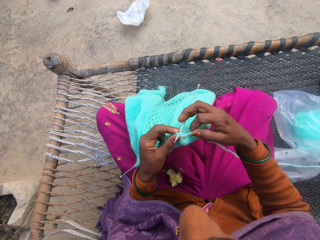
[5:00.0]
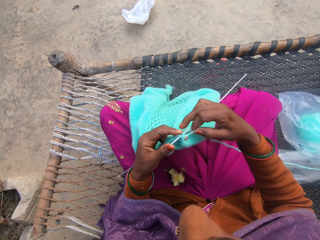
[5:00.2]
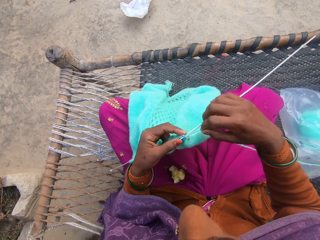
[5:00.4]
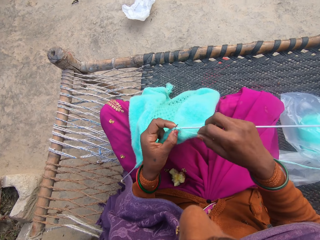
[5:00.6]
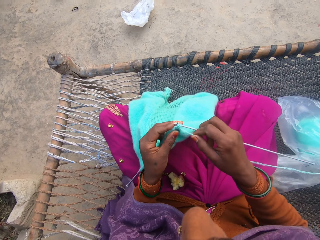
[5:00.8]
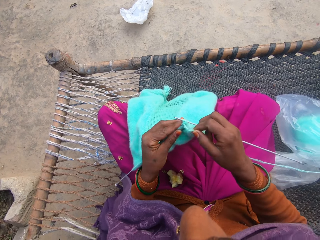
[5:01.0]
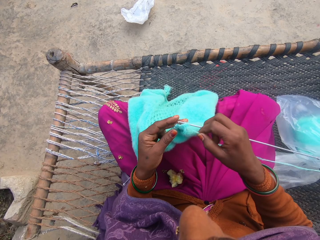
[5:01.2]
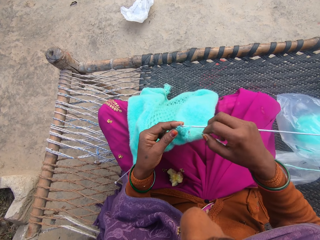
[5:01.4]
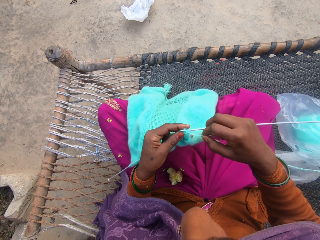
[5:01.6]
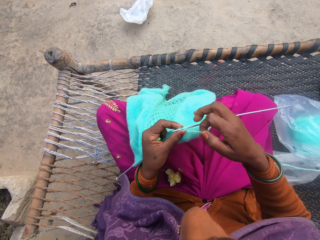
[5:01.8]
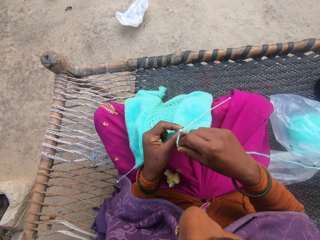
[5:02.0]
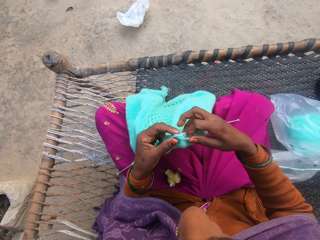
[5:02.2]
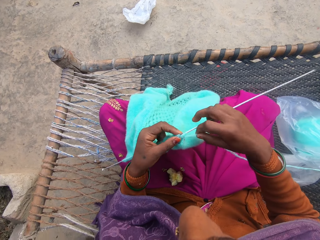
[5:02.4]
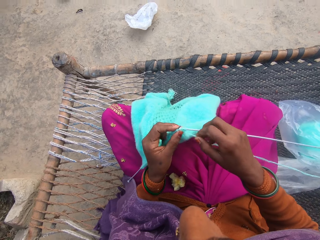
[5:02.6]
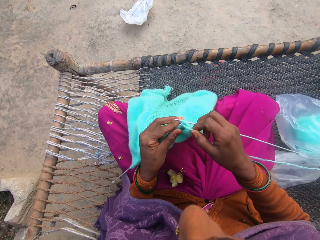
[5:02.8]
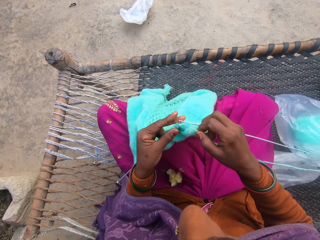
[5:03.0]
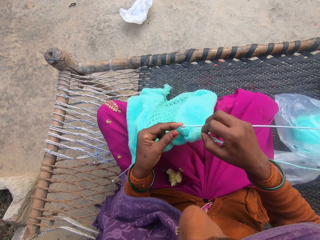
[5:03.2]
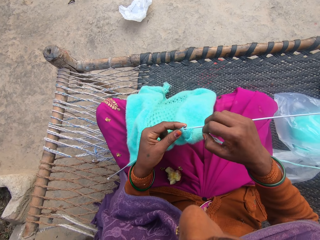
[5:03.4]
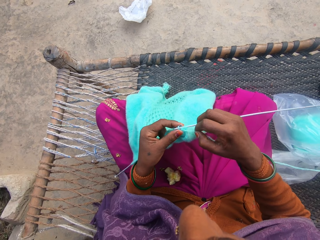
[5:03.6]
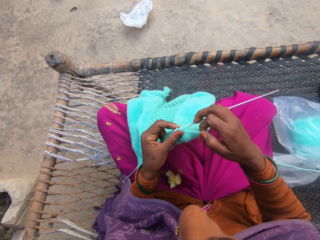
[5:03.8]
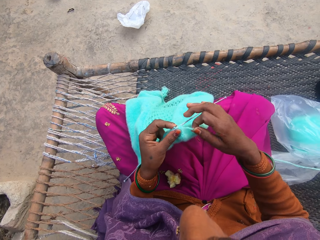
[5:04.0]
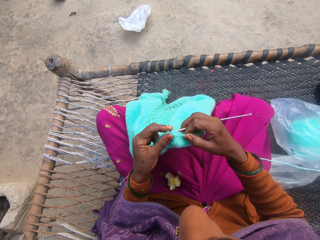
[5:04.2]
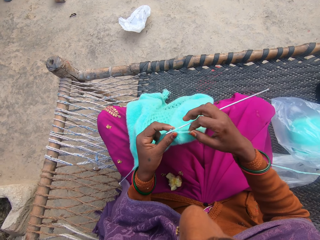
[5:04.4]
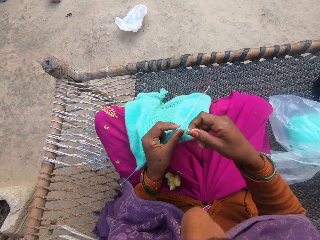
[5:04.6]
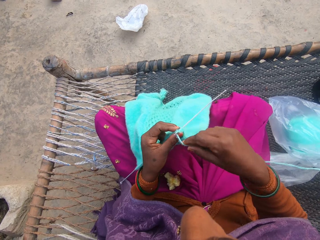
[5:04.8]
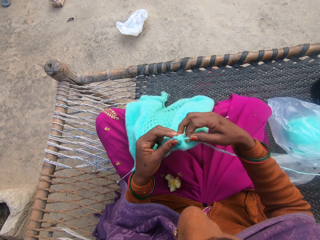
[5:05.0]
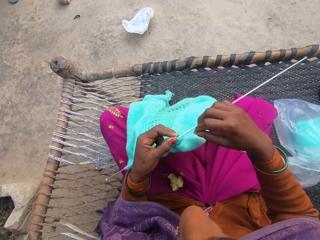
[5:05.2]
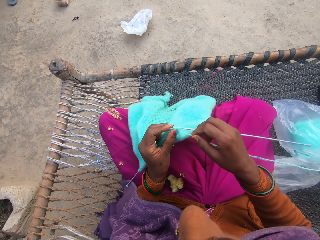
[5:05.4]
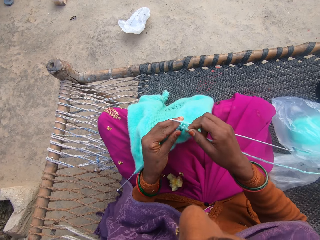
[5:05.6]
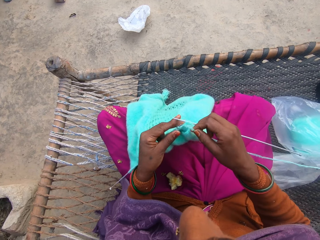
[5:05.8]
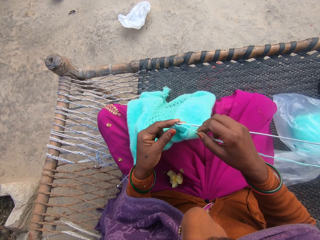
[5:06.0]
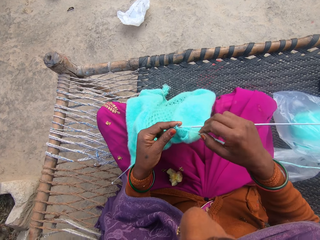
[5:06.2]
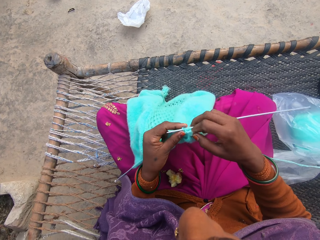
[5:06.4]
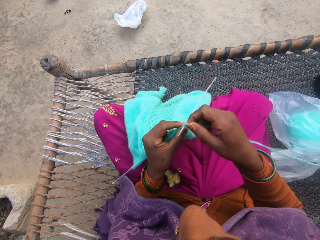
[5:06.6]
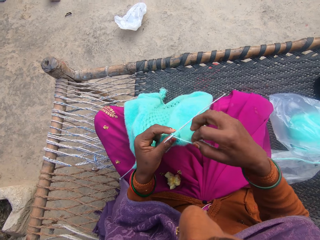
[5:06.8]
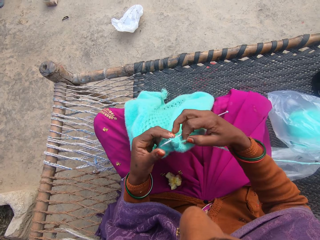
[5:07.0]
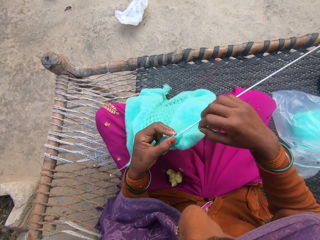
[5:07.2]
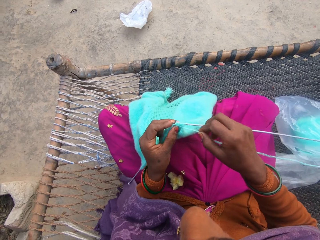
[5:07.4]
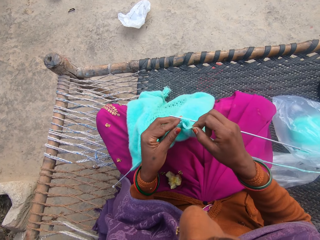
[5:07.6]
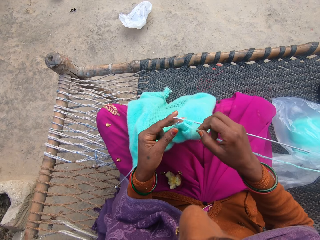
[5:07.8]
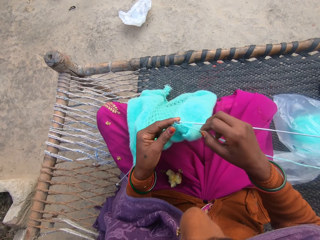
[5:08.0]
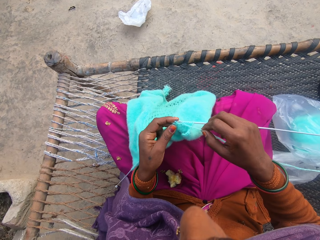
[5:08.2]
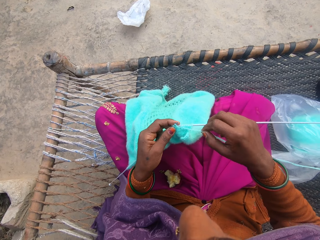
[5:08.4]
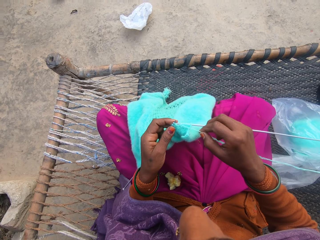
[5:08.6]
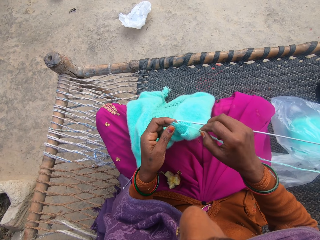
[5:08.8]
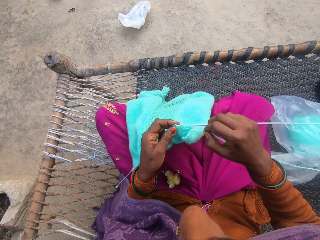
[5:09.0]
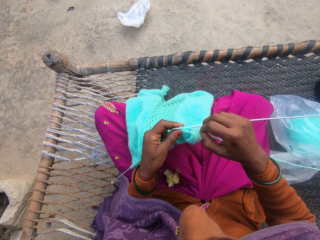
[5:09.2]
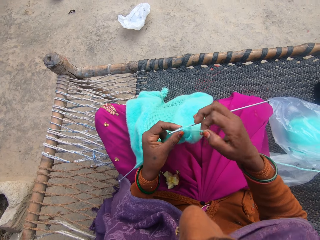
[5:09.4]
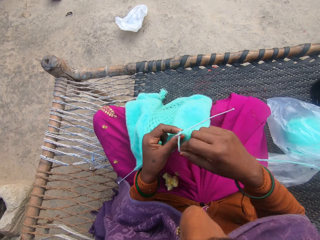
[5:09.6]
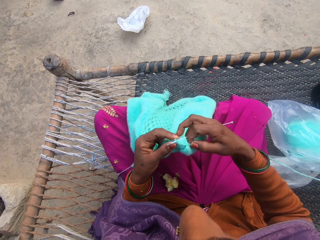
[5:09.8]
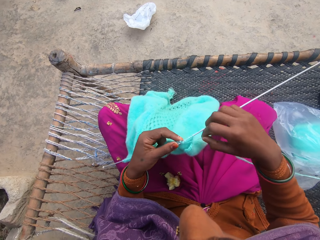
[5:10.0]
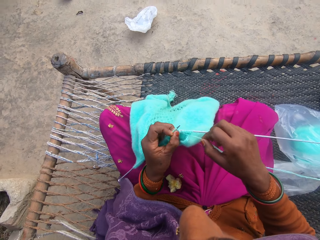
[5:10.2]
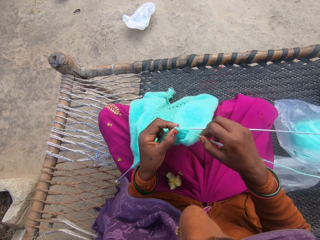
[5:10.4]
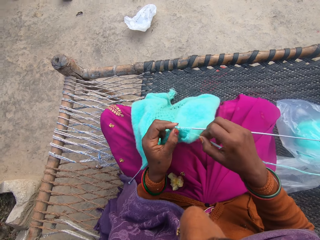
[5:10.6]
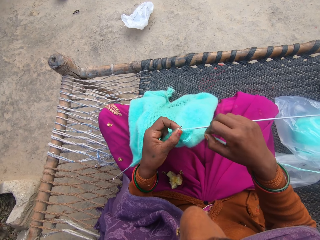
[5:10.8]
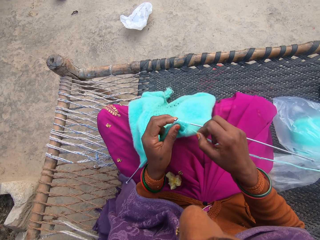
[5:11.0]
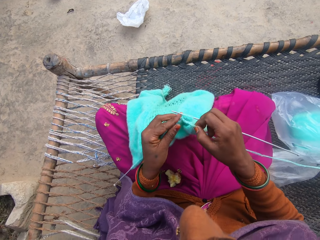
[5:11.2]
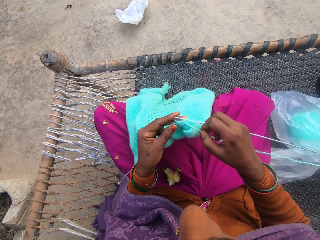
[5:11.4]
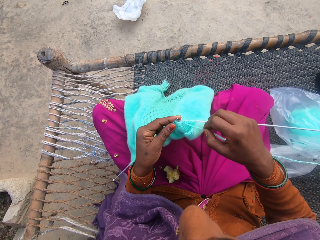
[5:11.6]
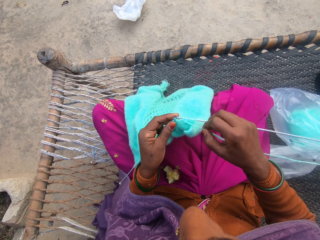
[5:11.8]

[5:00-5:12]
The camera wearer rolls the knitting thread on the knitting needle and knits the knitting garment with the knitting needle. They roll the knitting thread on the knitting needle and knit the knitting garment with the knitting needle. They roll the knitting thread on the knitting needle and knit the knitting garment with the knitting needle. They roll the knitting thread on the knitting needle and knit the knitting garment with the knitting needle. They roll the knitting thread on the knitting needle and knit the knitting garment with the knitting needle.

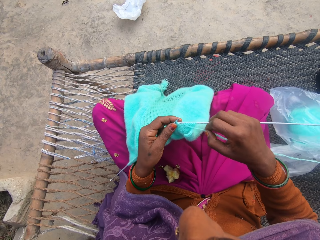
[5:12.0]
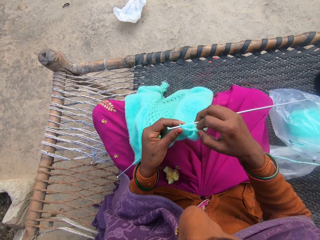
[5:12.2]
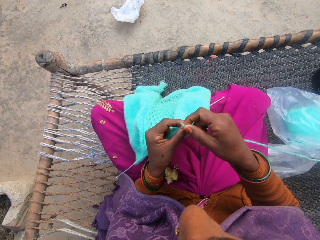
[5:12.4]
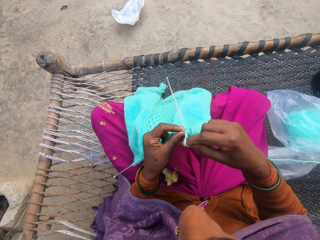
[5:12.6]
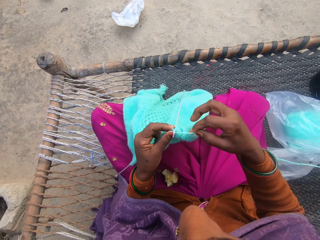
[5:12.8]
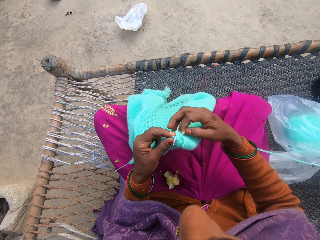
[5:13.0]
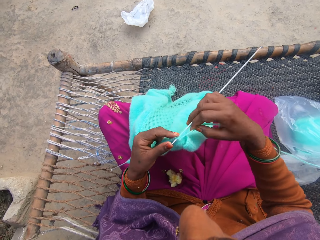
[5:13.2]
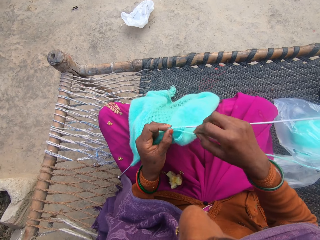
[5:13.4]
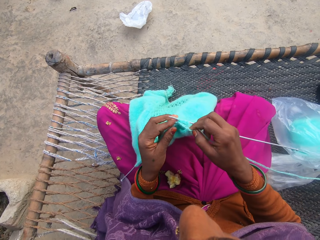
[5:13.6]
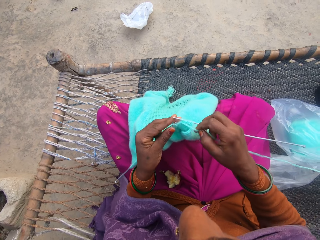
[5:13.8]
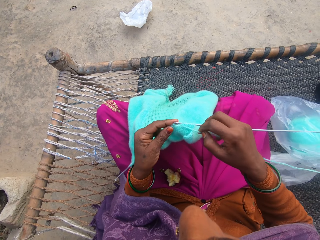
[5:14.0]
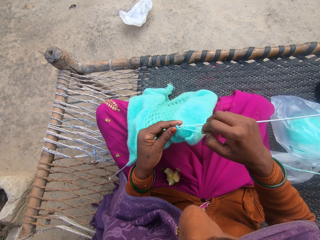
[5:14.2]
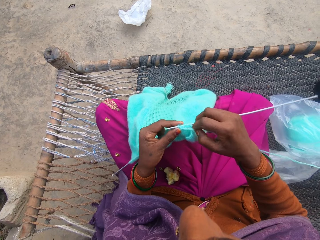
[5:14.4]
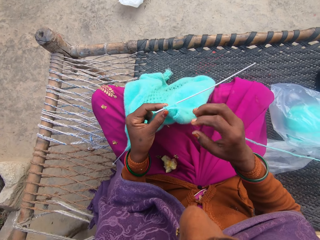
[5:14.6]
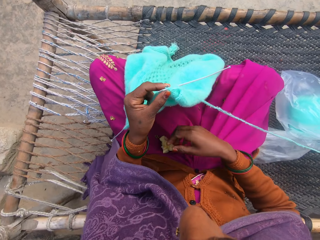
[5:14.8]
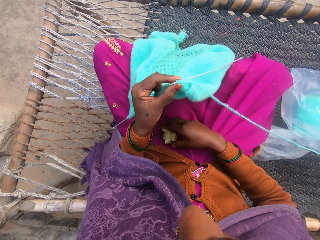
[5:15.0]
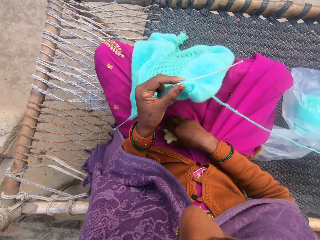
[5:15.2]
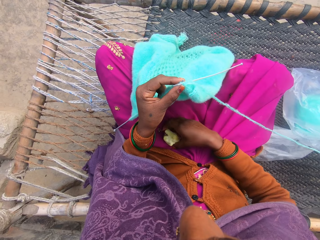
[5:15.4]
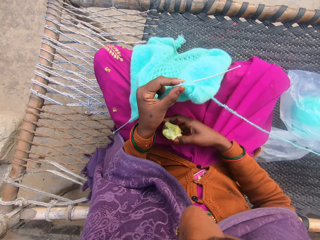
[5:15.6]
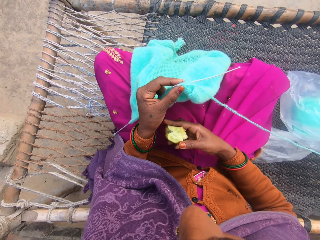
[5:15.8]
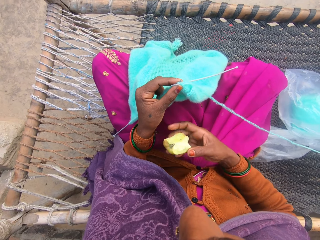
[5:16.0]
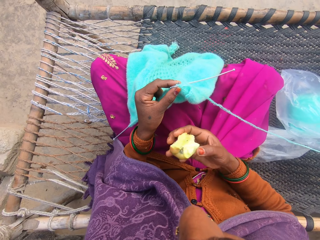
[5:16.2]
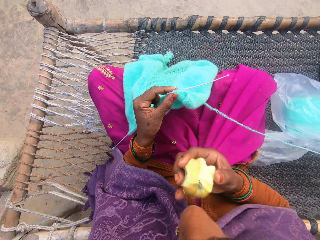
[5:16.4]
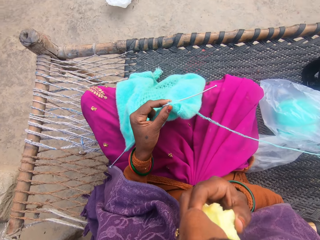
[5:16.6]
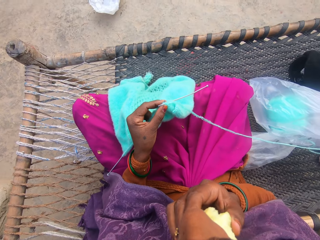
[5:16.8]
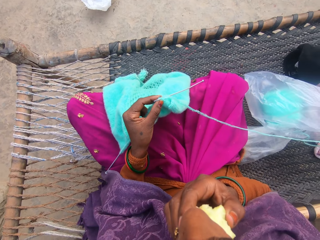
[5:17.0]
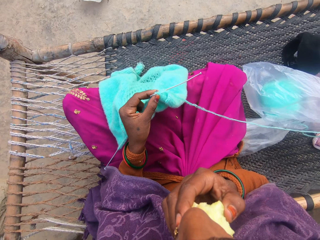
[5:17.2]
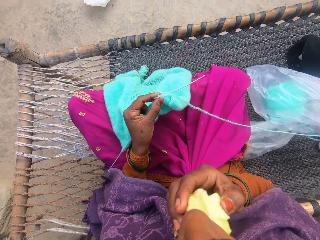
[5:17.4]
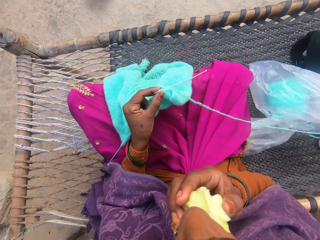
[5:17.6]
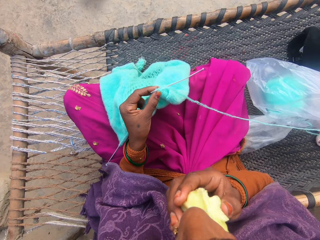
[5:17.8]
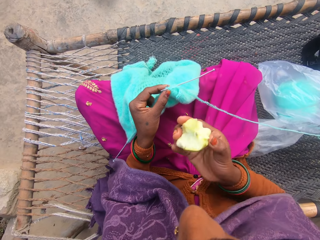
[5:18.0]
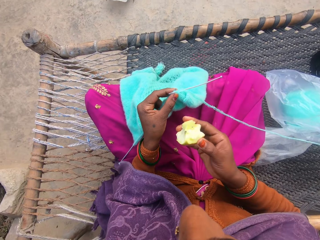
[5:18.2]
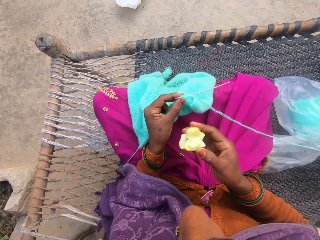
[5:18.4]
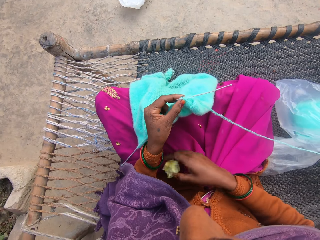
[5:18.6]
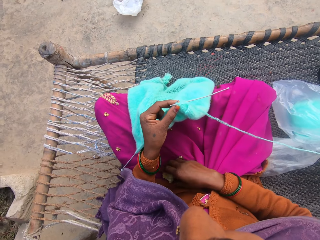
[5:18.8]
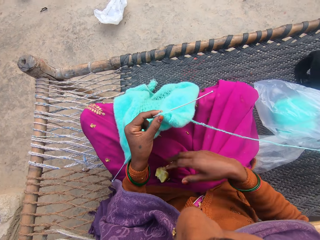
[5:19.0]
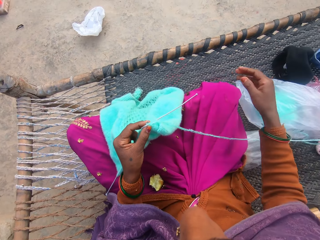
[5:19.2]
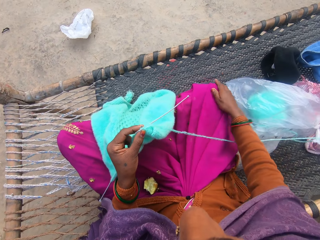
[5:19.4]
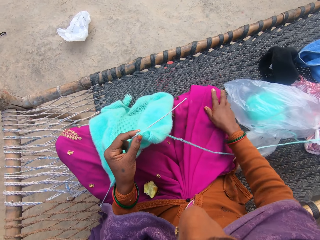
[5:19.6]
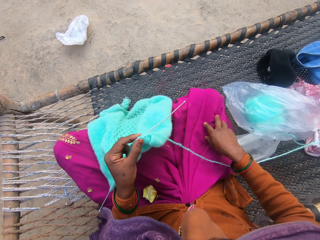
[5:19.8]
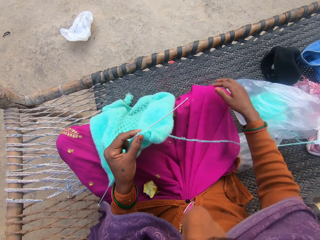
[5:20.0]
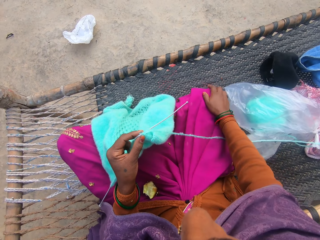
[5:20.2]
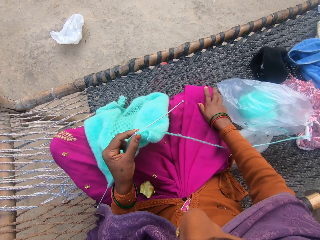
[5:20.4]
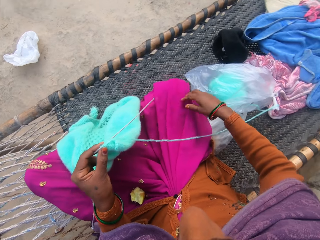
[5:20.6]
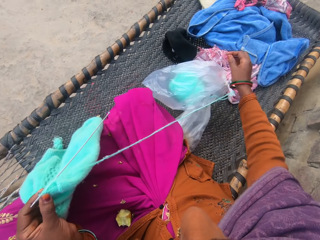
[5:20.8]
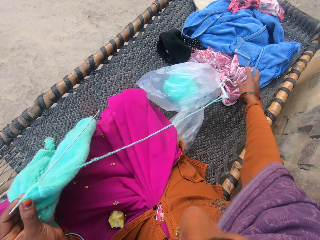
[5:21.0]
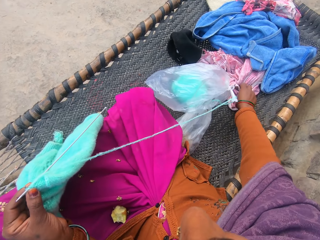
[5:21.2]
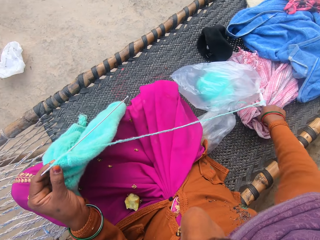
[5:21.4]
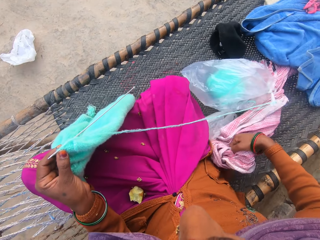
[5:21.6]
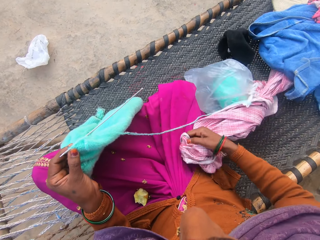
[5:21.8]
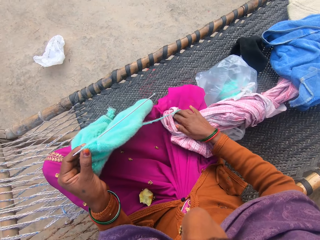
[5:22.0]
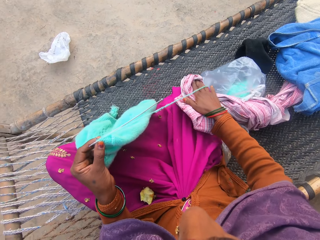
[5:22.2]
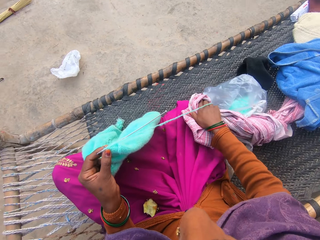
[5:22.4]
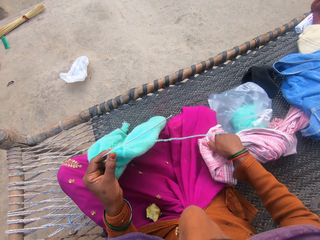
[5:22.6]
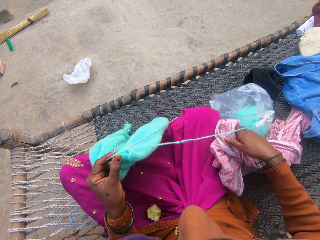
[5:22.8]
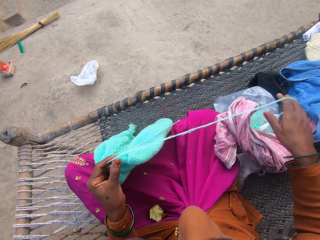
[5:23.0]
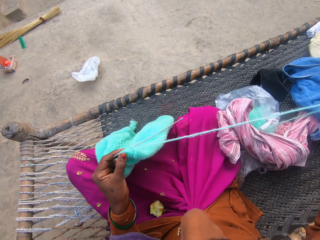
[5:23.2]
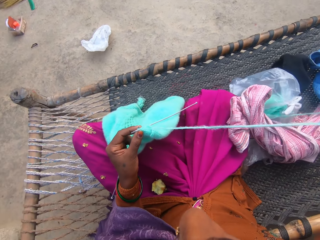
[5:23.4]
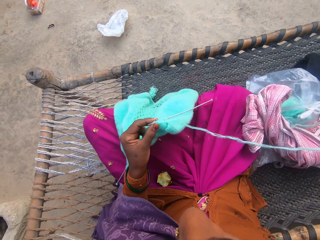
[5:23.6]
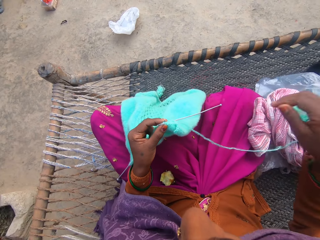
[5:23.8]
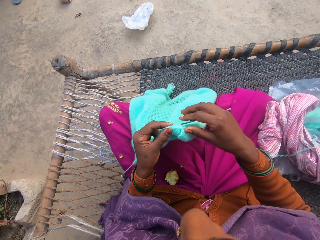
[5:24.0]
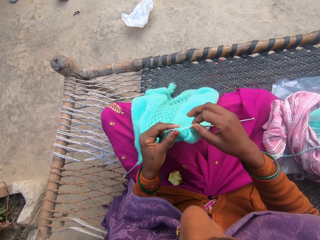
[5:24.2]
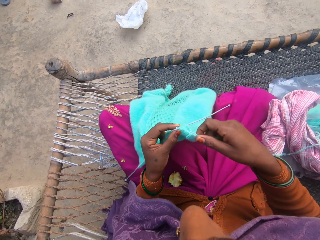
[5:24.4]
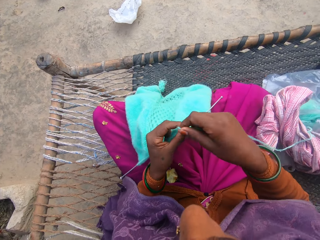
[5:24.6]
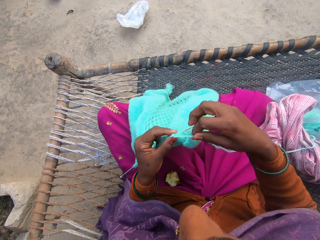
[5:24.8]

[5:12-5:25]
The camera wearer rolls the knitting thread on the knitting needle. She knits the knitting garment with the knitting needle. She picks the apple from her thighs. She eats the apple. She drops the apple in her hand on her thighs. She wipes her right hand on her cloth. She pulls the piece of cloth on the chair. She pulls the knitting thread with her right hand.
